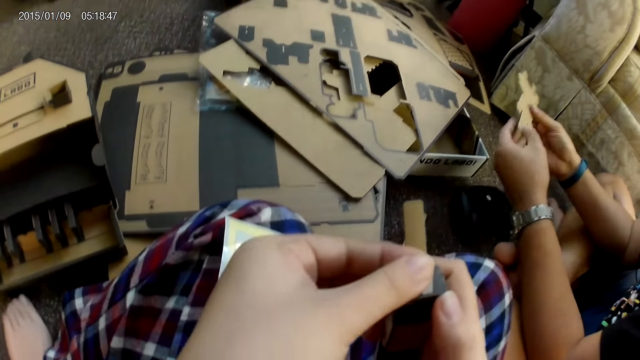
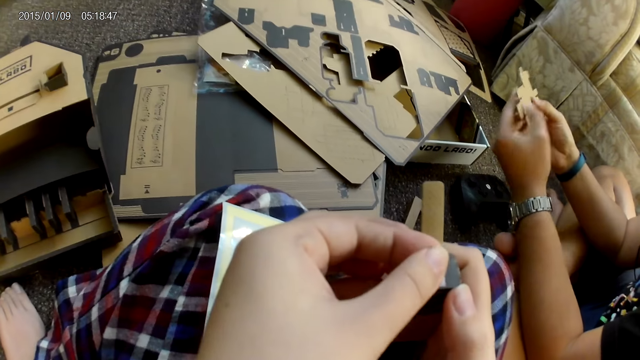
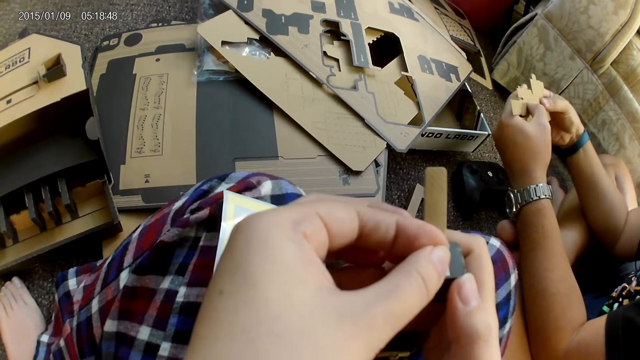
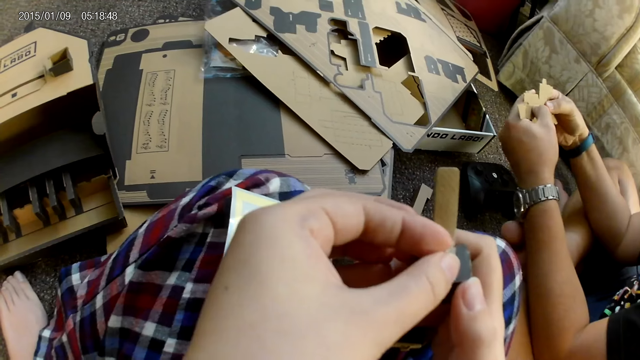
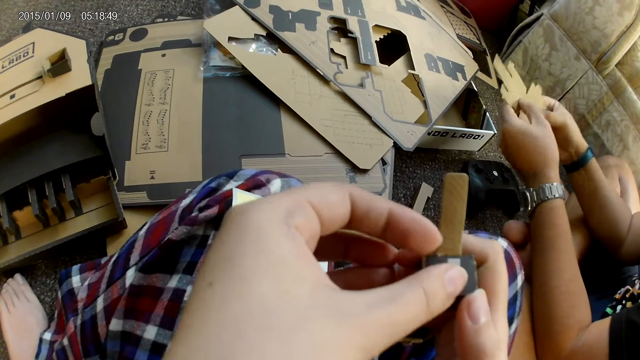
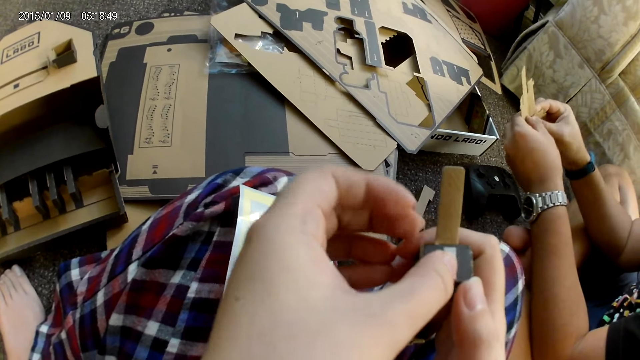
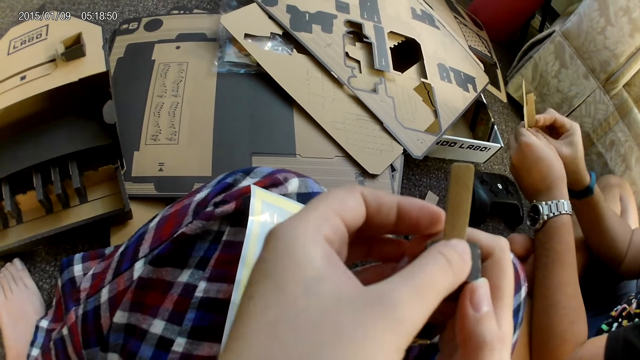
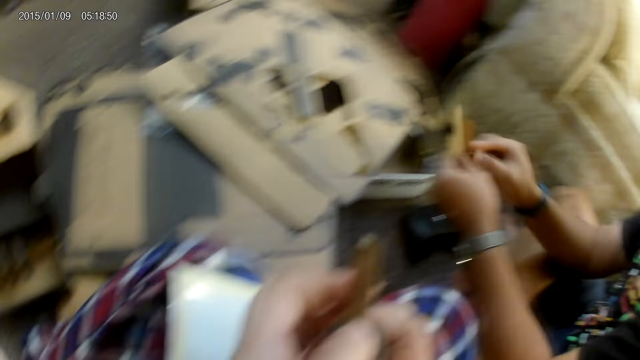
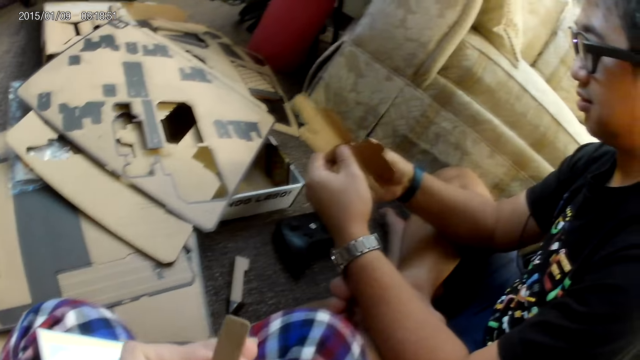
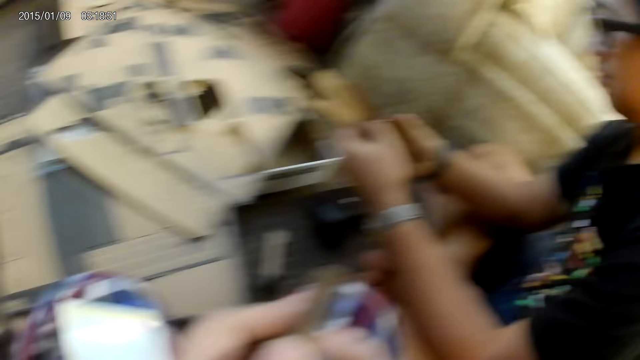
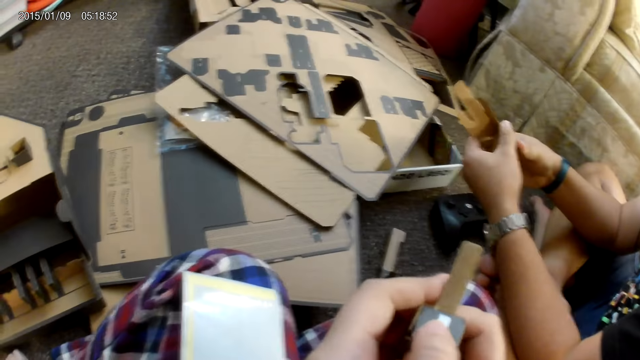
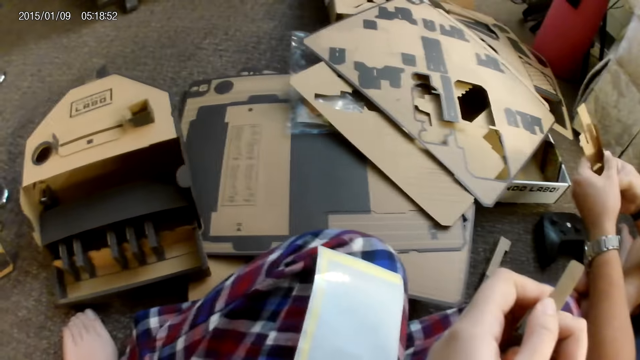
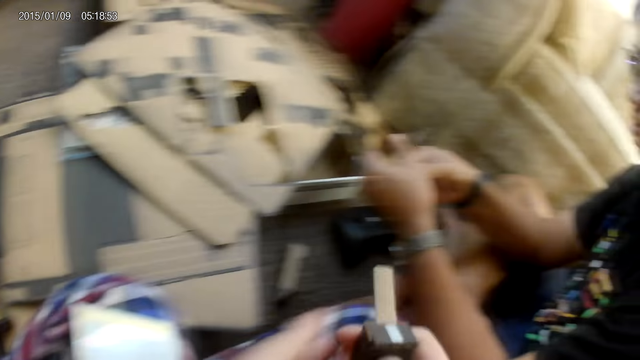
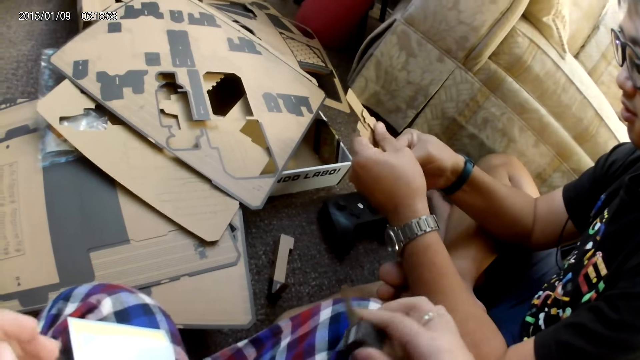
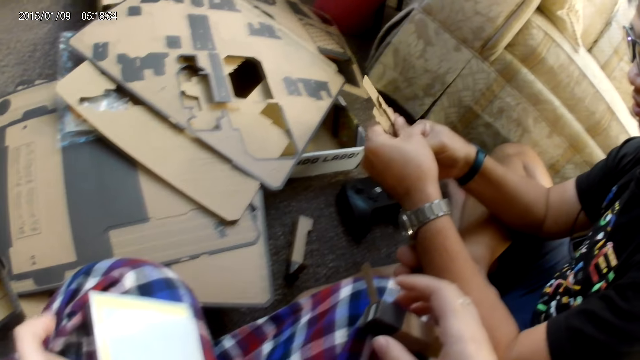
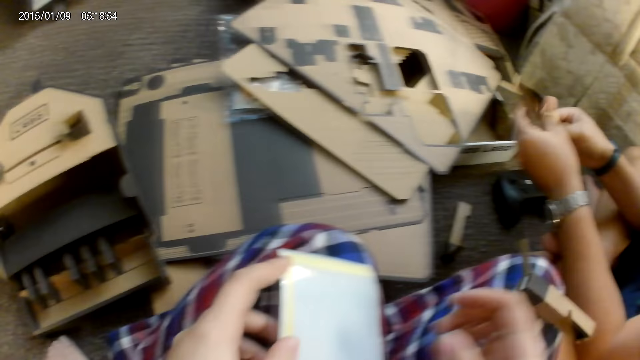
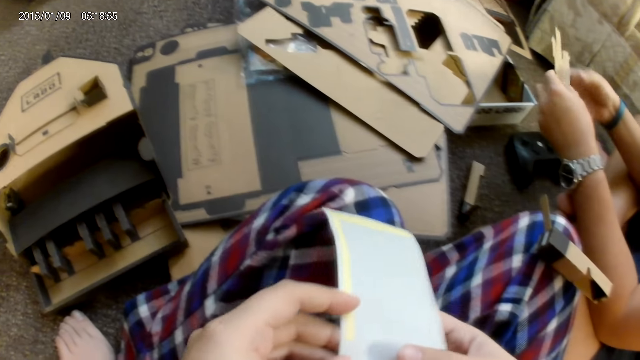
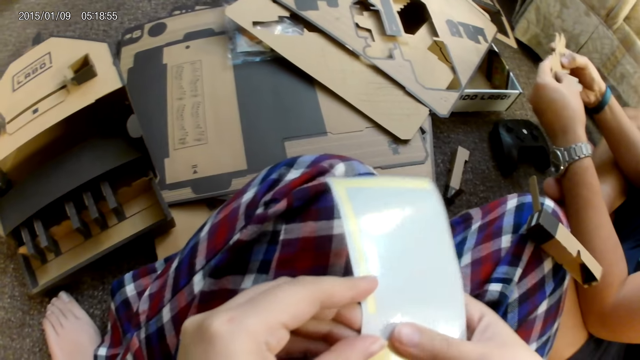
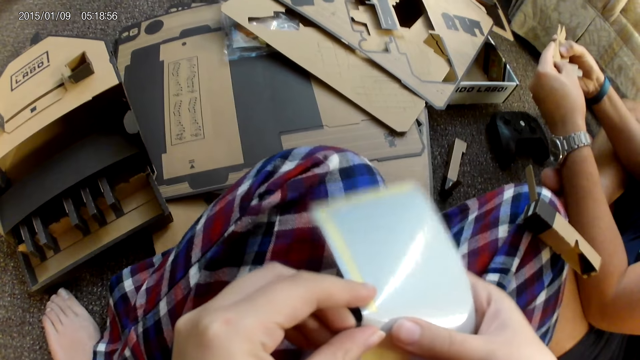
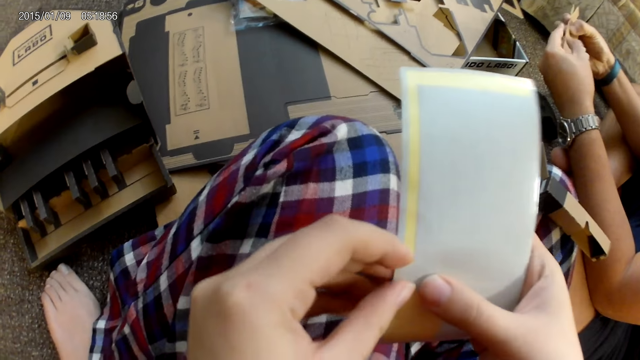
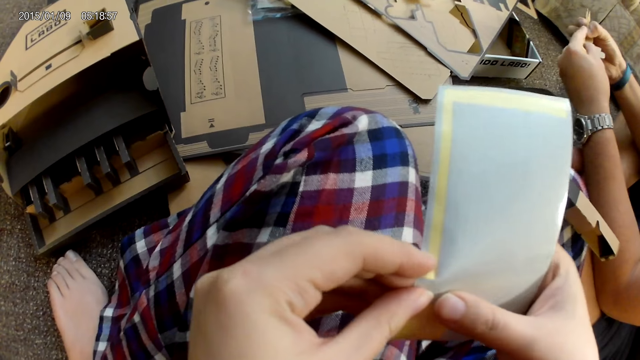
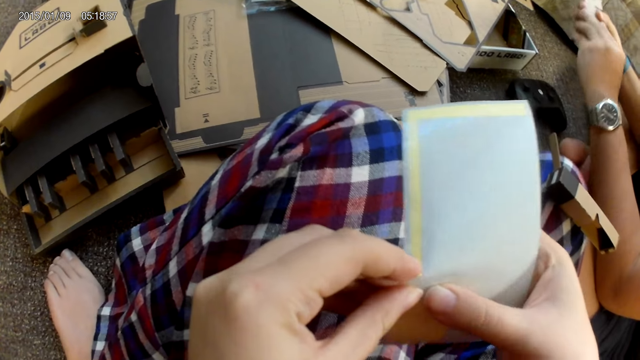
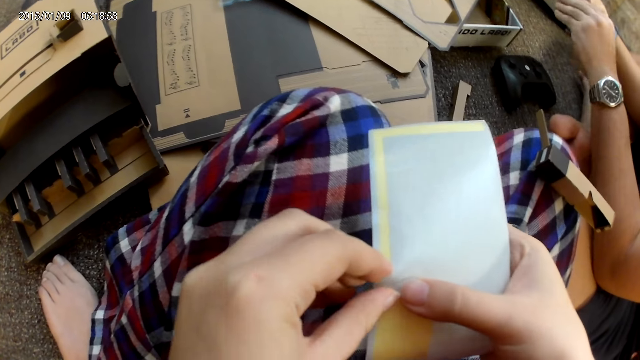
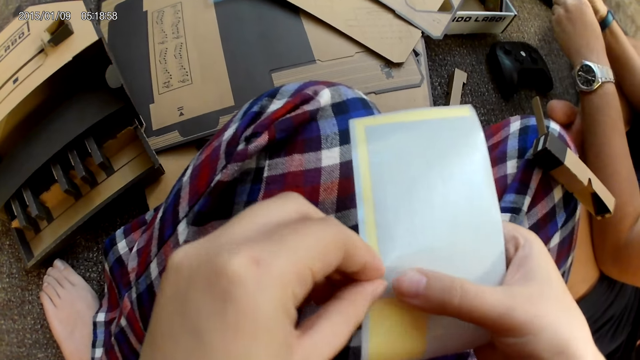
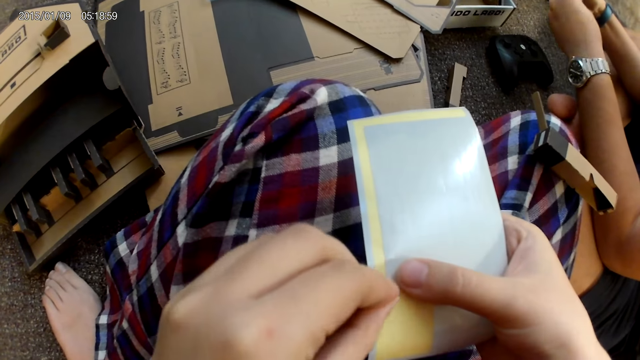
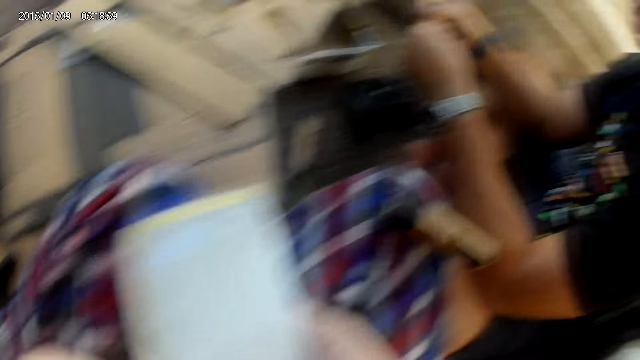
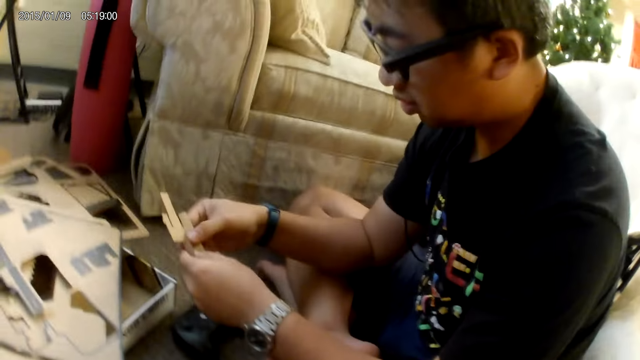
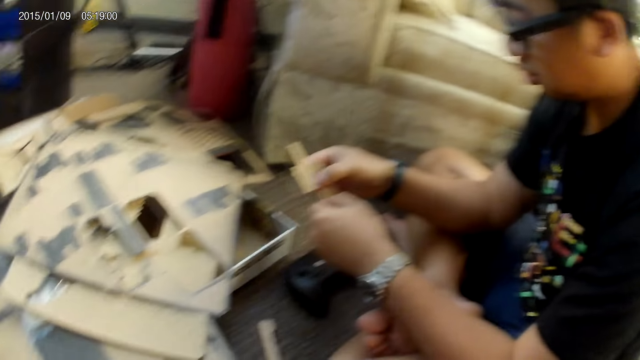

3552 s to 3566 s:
The camera wearer sticks the plaster to the cardboard with her left hand. She touches the cardboard with her left hand. She sticks the plaster to the cardboard with her left hand. She passes the cardboard from her left hand to her right hand. She drops the cardboard on her leg with her right hand. She picks the sticker from her leg with both hands. She removes the plaster from the sticker with her left hand.

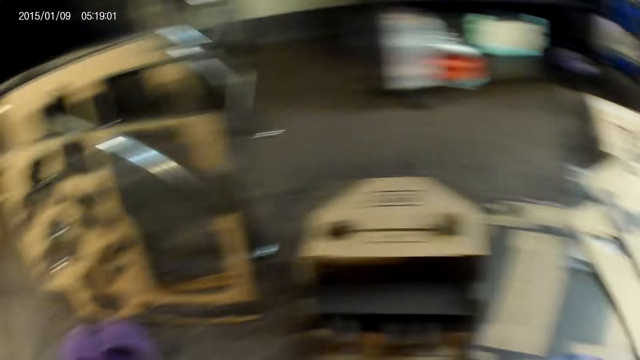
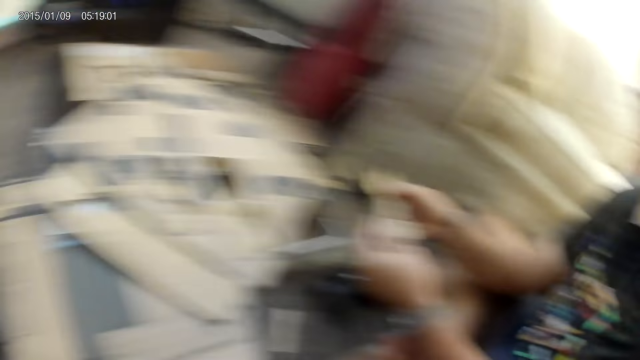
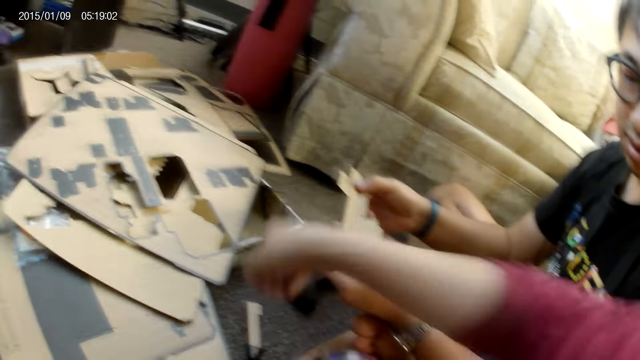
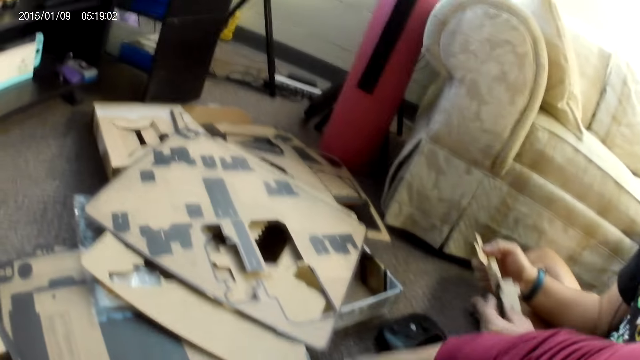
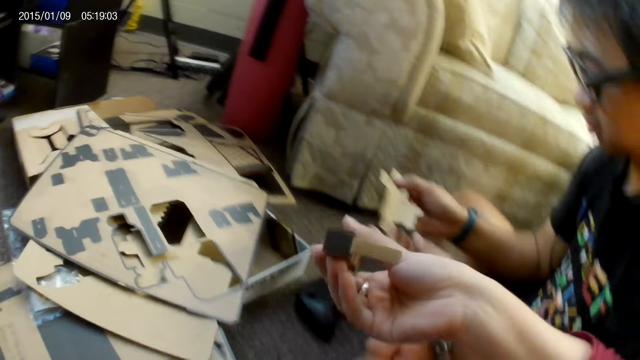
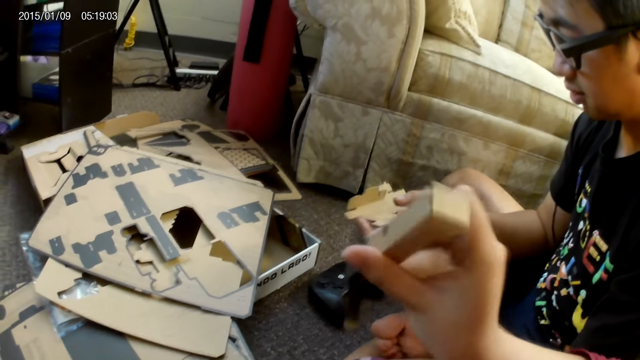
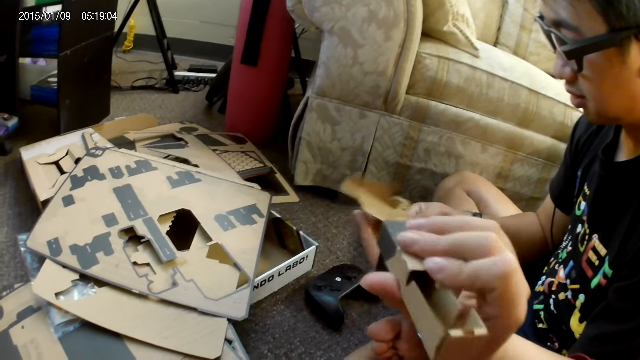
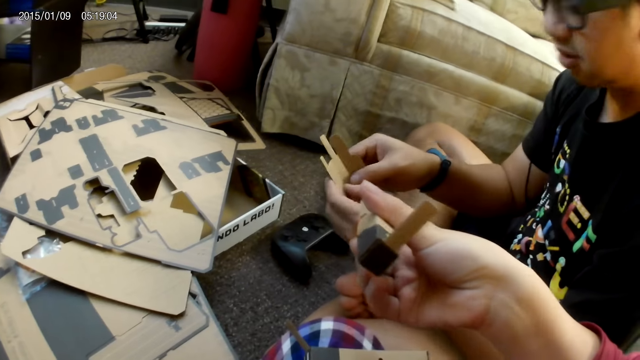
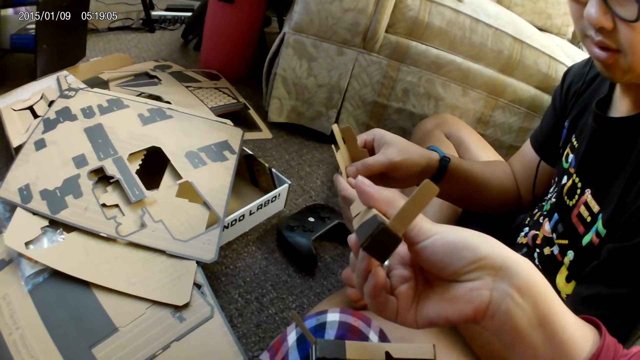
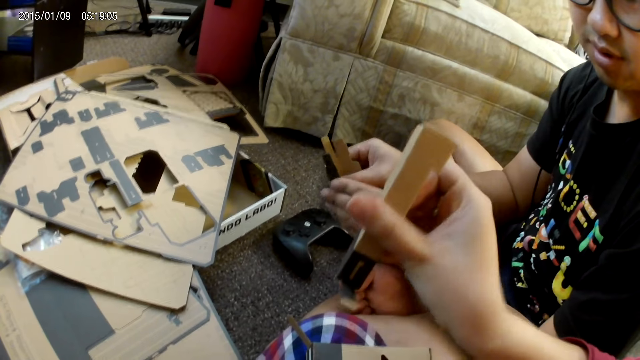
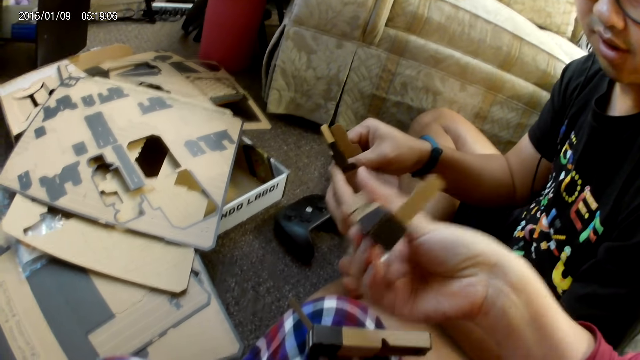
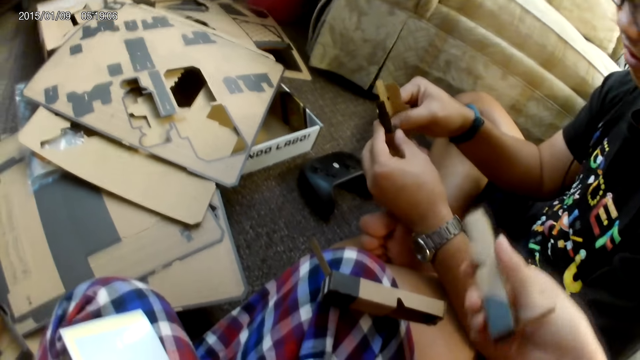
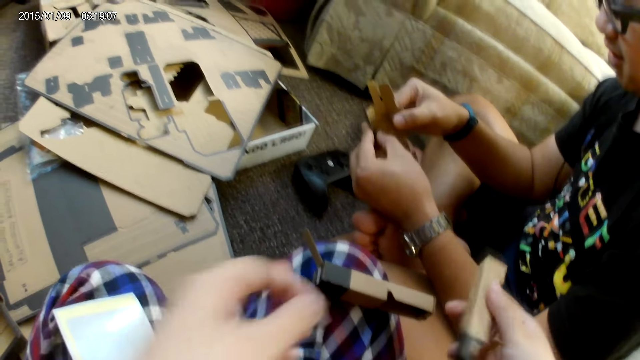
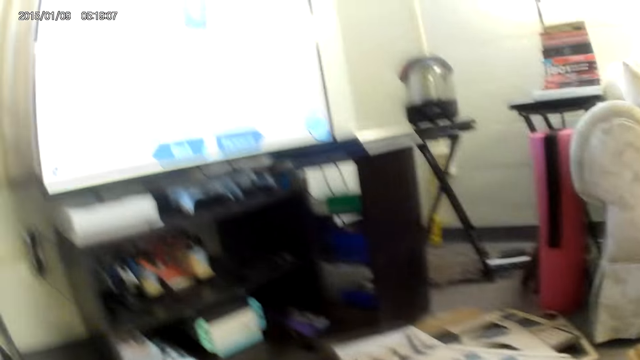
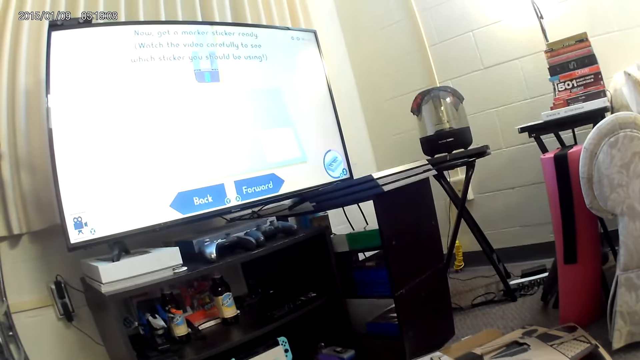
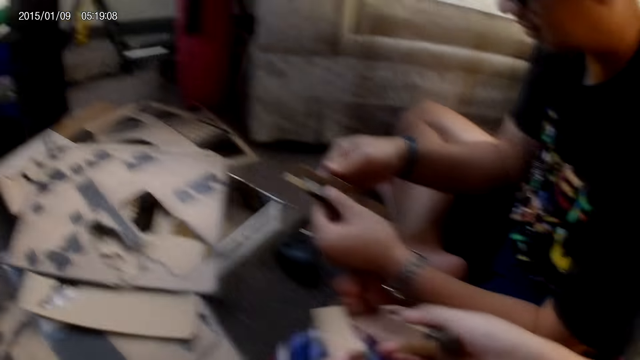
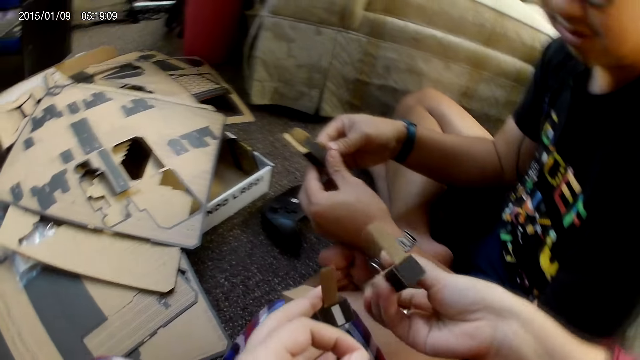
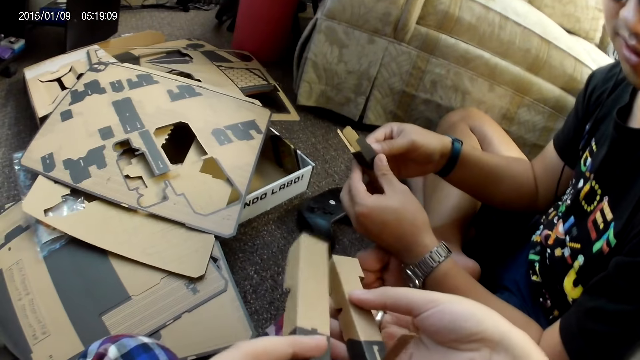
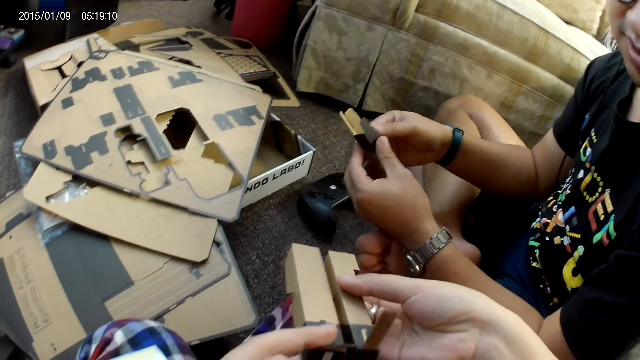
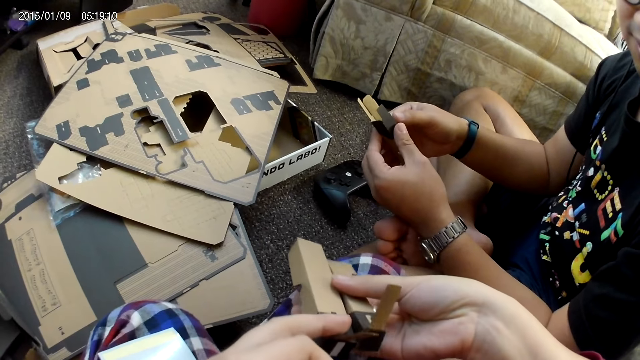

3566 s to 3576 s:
The camera wearer looks around. She picks a cardboard or box from the ground with her right hand. She checks the box. She picks the cardboard from her leg with her left hand. She looks at the screen. She picks up the two boxes.
